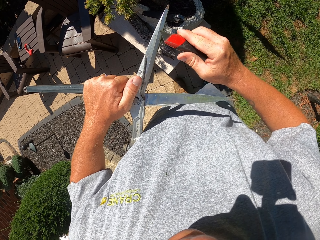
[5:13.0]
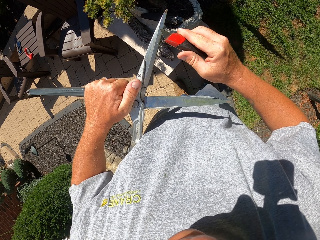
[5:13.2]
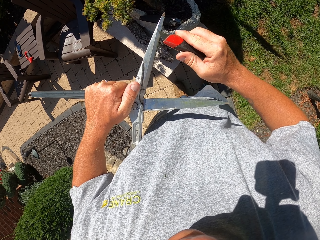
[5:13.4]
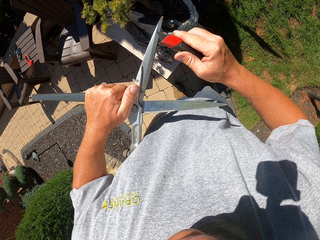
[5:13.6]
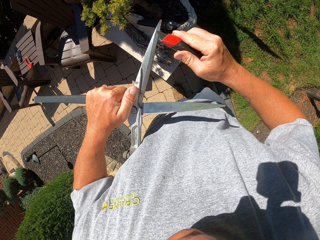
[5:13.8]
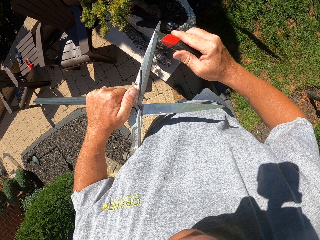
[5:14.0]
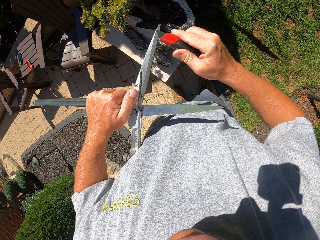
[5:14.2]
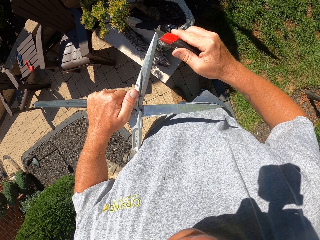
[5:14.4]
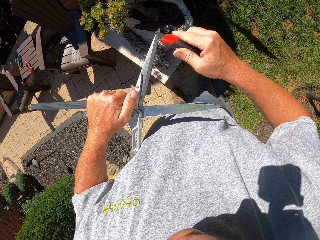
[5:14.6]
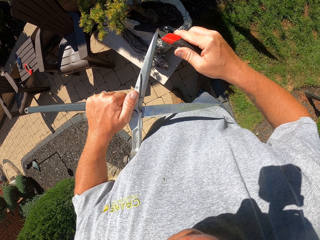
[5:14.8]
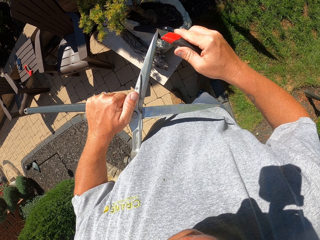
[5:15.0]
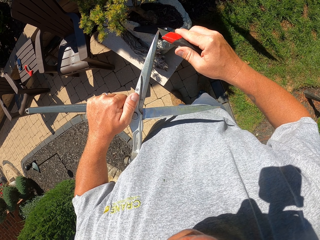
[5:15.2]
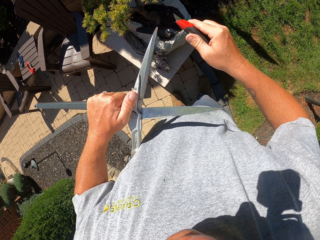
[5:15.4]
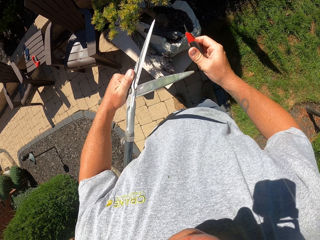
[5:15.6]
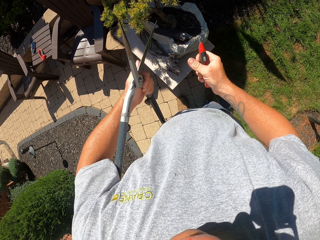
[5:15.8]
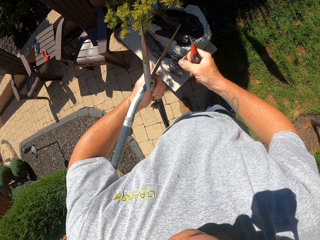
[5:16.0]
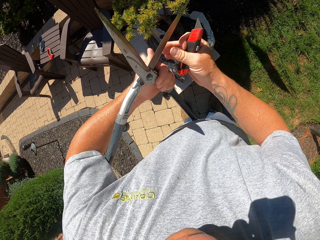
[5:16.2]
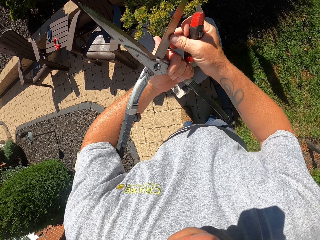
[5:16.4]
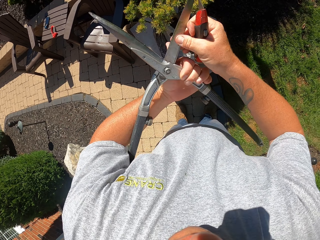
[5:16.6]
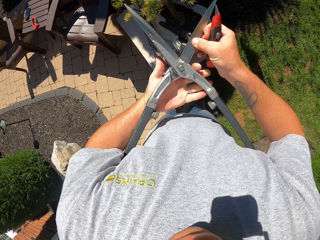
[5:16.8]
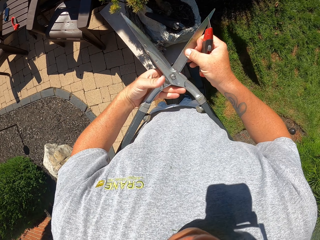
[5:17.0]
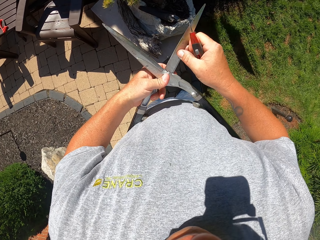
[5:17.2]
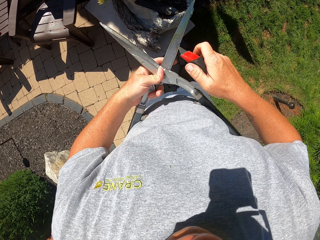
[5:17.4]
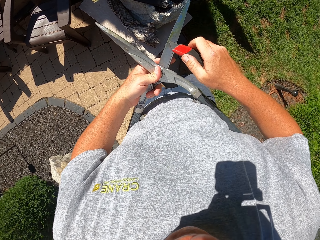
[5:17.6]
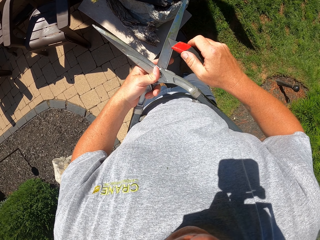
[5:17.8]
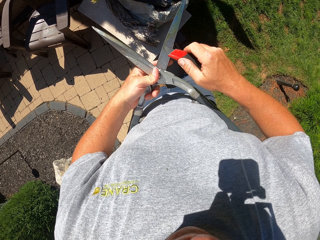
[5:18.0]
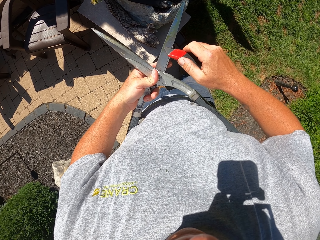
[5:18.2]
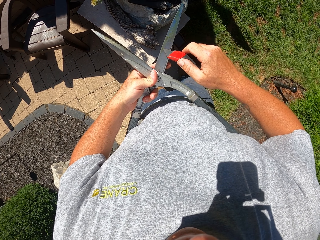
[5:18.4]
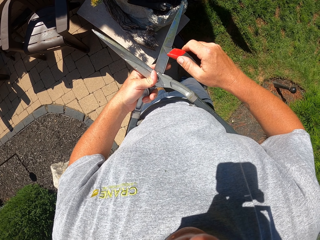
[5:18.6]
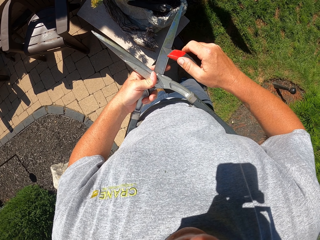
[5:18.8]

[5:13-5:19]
The camera wearer keeps sharpening the pruner. They turn the pruner on the bottom side.

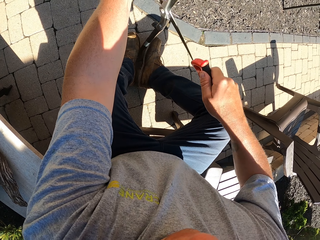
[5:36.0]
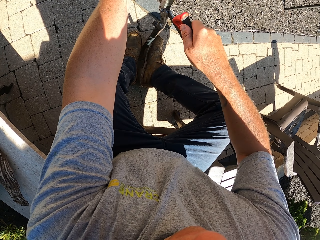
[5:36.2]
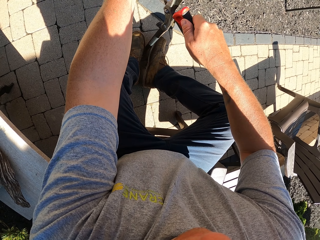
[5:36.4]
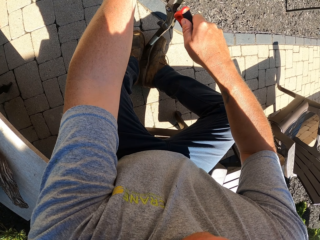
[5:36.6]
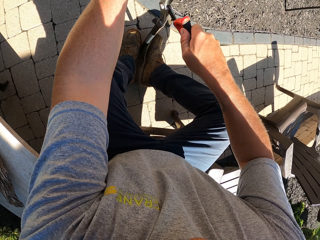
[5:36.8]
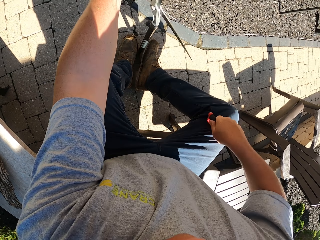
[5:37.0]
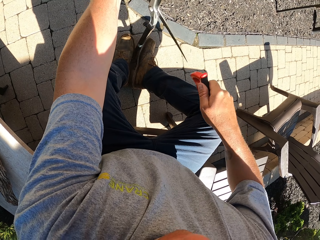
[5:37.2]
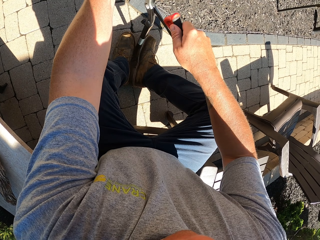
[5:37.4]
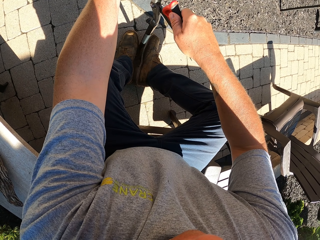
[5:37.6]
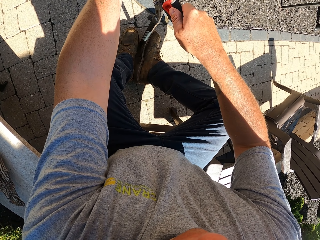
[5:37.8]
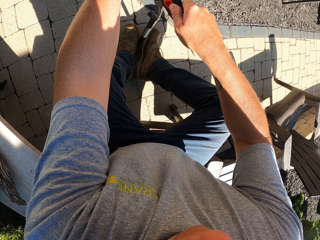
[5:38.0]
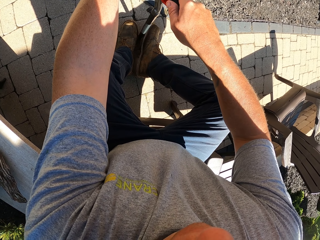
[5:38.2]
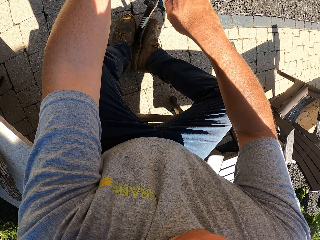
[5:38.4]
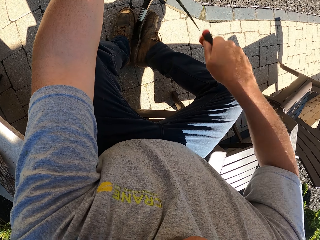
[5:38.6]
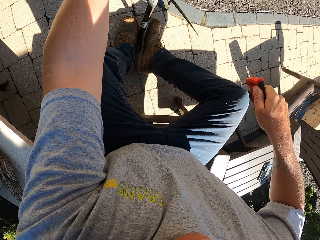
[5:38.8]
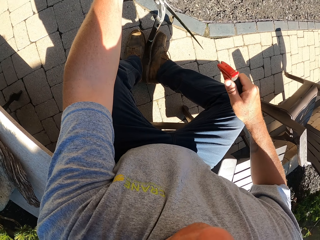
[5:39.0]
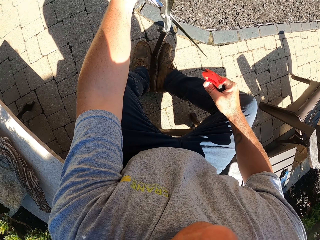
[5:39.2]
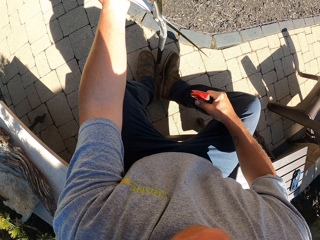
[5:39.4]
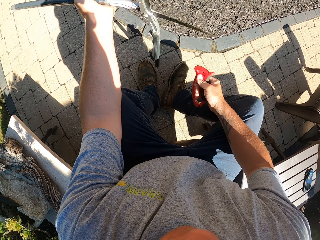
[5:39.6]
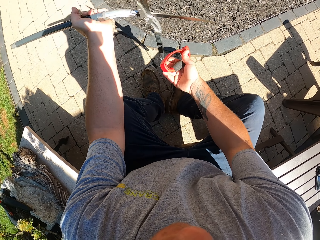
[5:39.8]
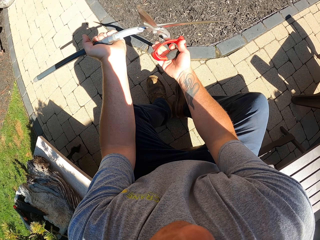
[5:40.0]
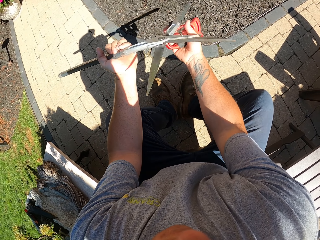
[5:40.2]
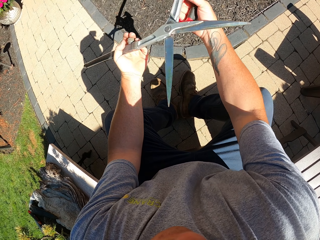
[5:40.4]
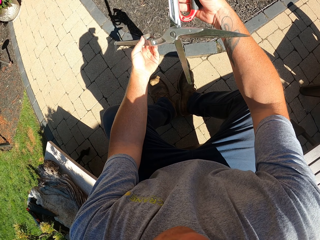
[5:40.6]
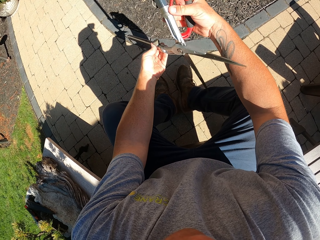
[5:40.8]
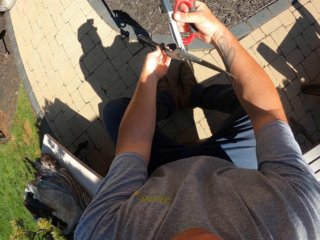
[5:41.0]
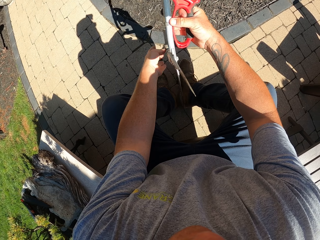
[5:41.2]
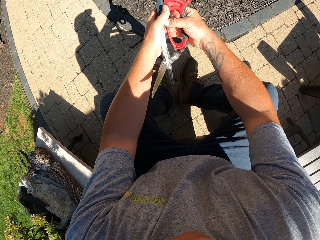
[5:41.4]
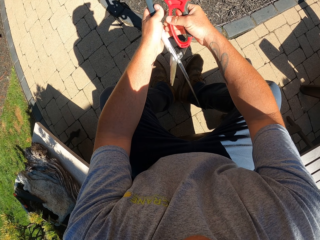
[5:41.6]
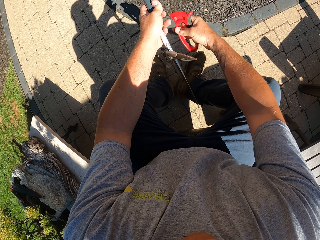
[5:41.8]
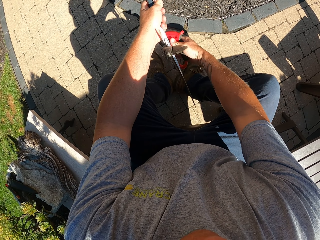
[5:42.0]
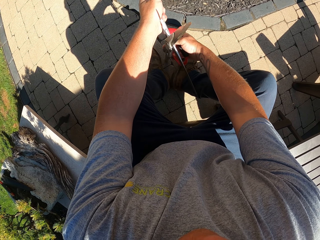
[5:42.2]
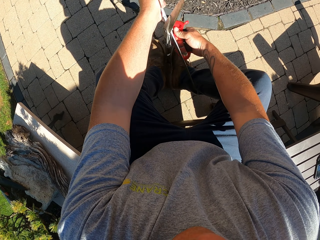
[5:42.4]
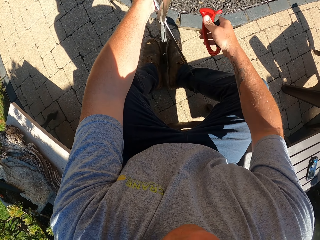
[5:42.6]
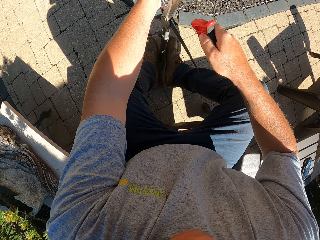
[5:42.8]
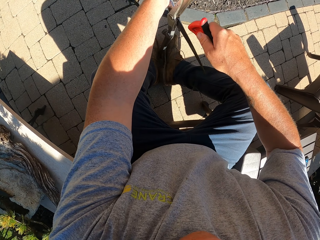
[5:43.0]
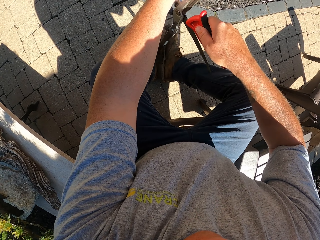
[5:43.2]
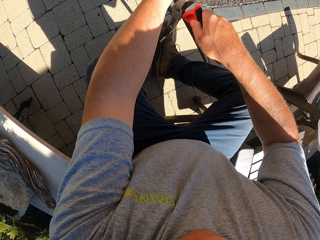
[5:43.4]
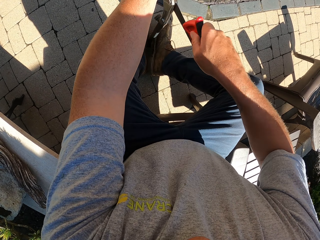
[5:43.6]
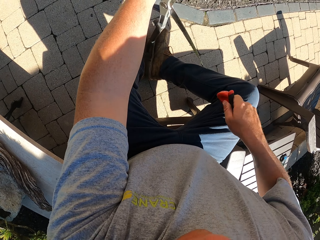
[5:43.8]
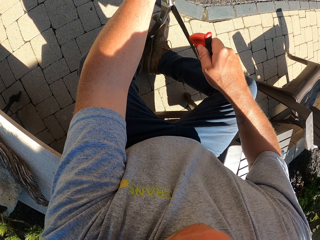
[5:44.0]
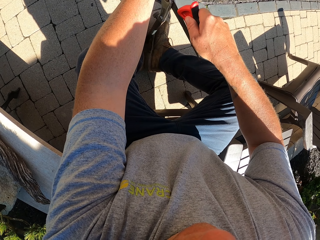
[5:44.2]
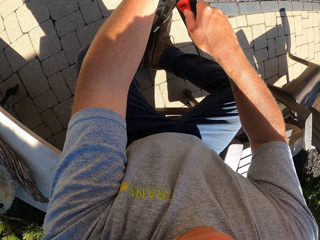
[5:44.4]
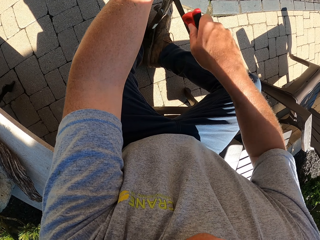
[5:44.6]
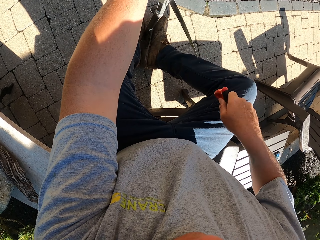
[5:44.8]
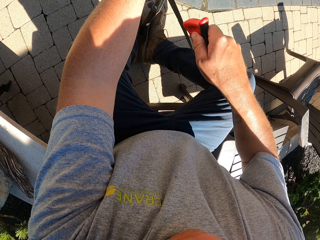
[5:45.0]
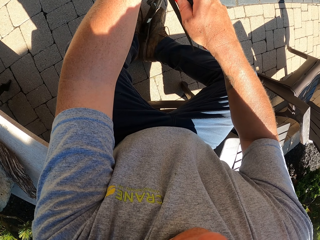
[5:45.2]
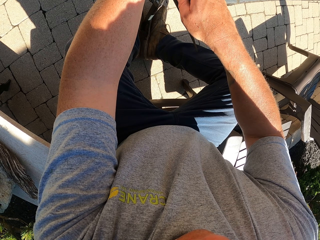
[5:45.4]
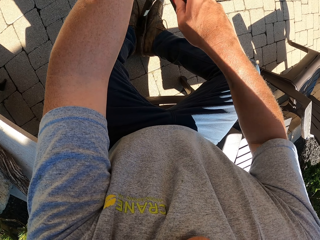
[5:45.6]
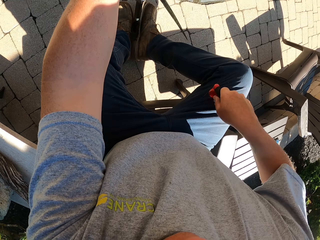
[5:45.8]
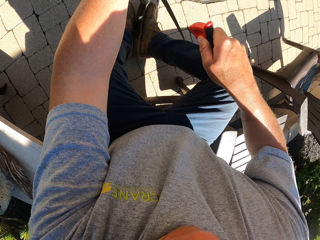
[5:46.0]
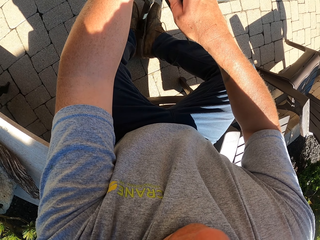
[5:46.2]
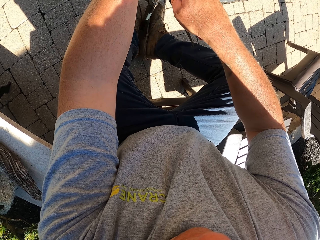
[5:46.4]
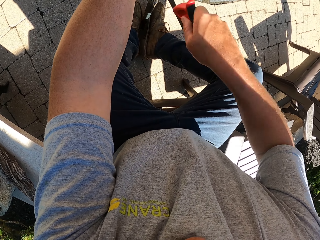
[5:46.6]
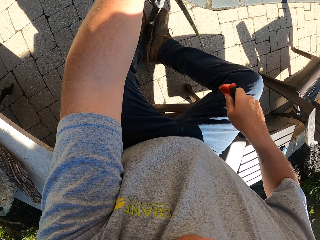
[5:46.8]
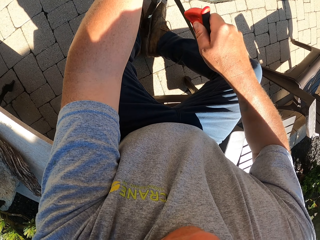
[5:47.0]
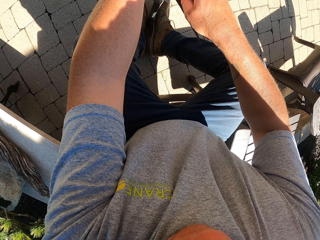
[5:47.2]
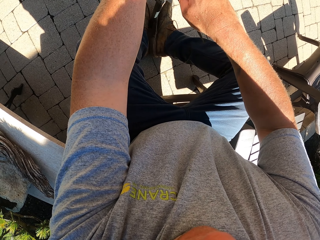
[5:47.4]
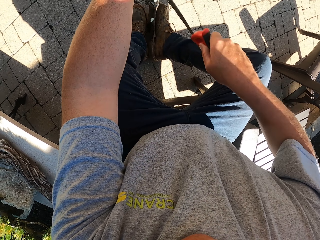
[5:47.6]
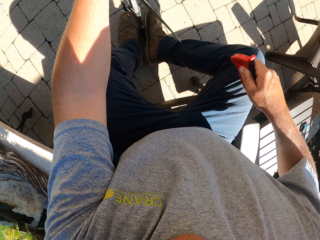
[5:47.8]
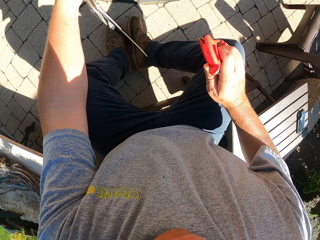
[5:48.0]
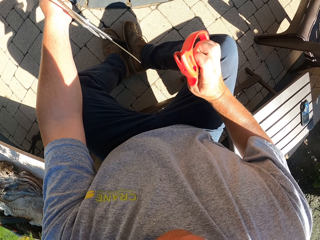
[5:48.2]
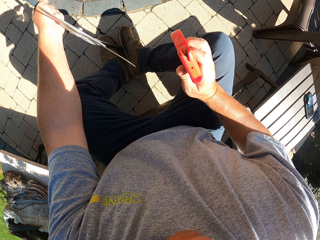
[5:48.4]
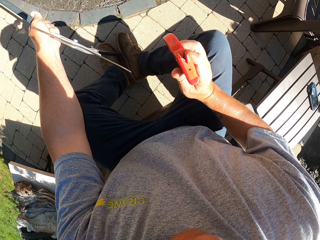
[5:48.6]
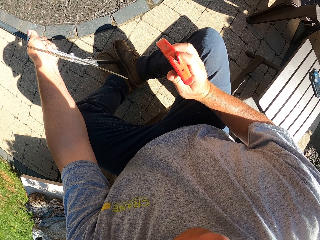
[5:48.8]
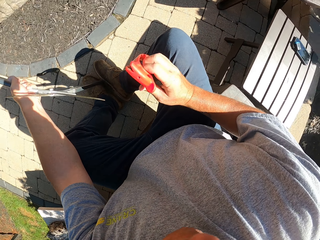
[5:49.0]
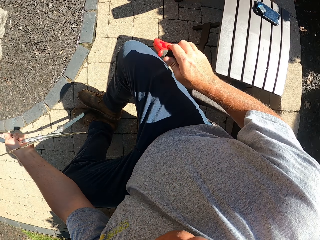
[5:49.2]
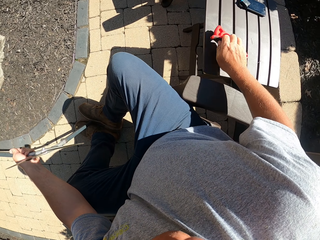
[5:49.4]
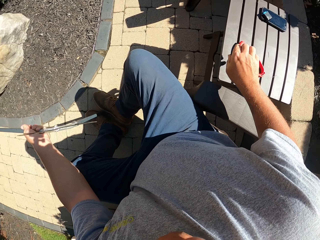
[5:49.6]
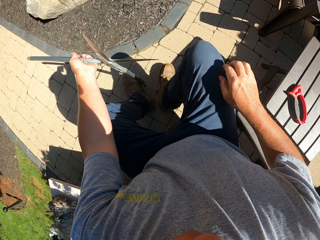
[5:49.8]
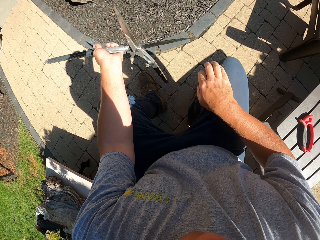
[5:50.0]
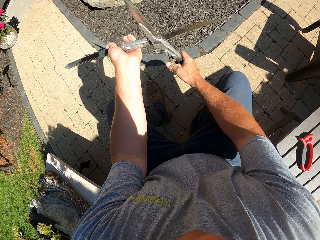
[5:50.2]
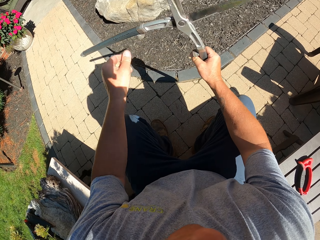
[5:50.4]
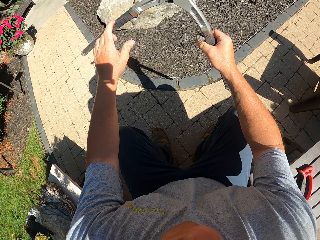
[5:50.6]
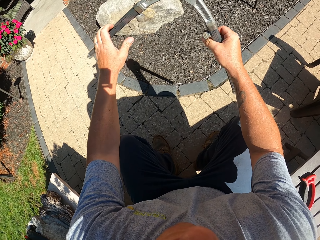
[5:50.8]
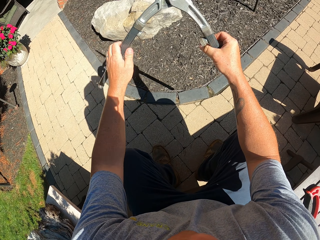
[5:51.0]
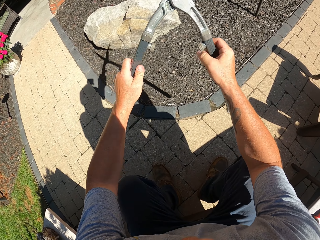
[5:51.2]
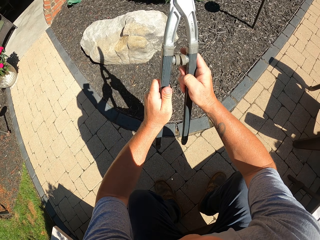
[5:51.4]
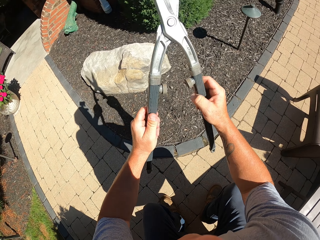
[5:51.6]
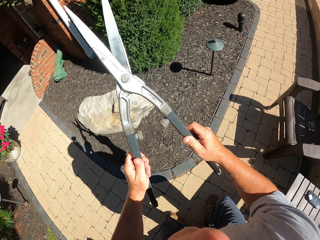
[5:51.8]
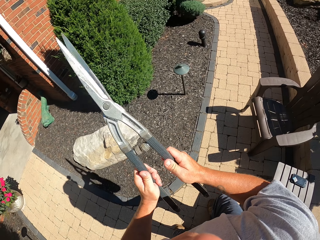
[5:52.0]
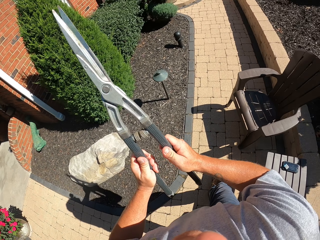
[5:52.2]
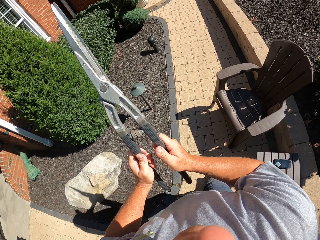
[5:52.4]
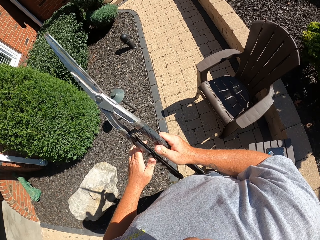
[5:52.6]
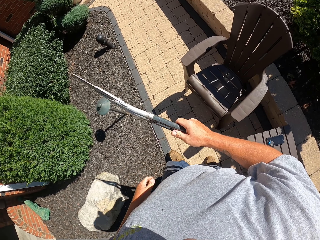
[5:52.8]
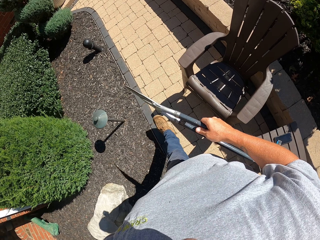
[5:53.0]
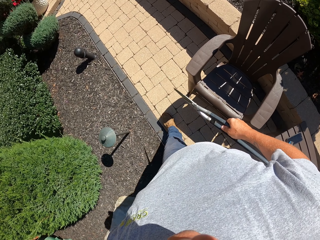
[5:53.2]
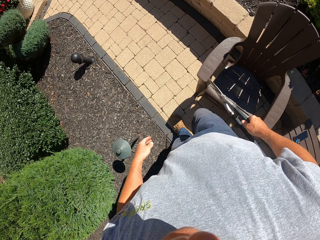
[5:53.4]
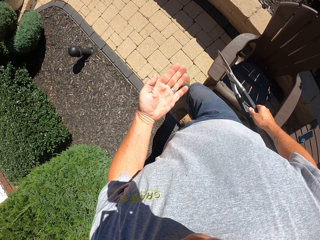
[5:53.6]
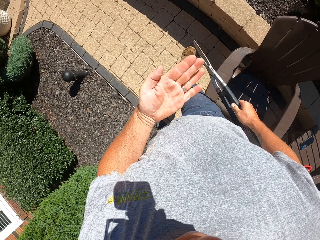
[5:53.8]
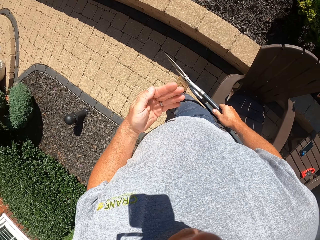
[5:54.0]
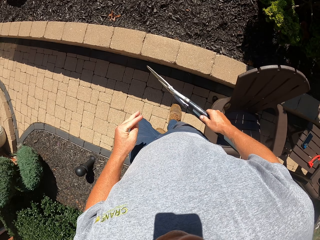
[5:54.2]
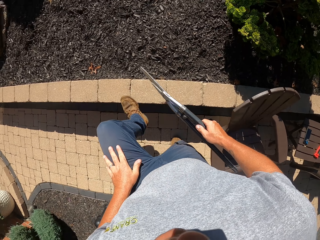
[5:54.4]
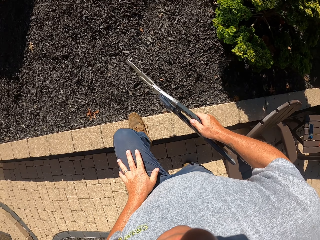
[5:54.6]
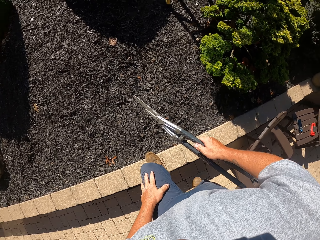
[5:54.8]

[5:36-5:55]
The camera wearer sharpens the pruner. They turn the pruner upside down. They keep sharpening the pruner. They put down the sharpener. They close the sharpener. They walk back to the garden.
